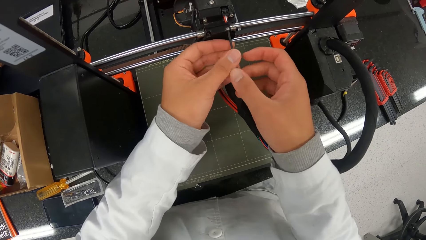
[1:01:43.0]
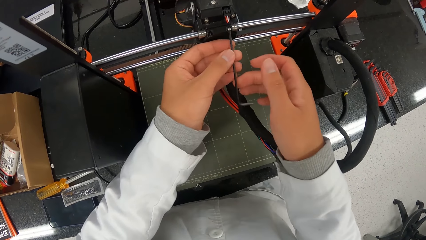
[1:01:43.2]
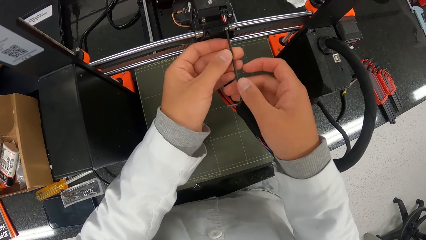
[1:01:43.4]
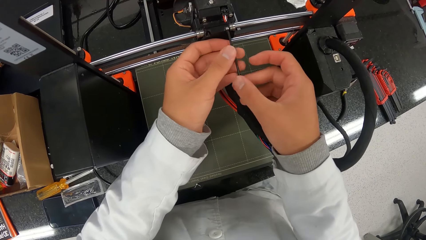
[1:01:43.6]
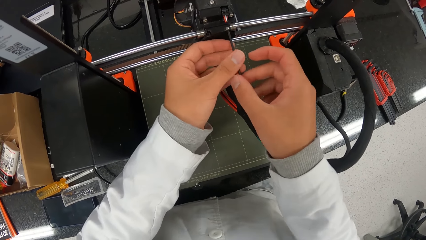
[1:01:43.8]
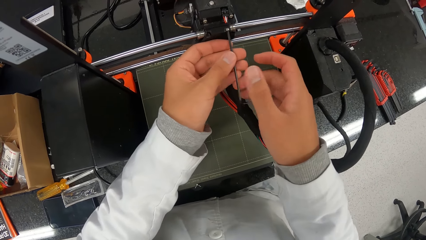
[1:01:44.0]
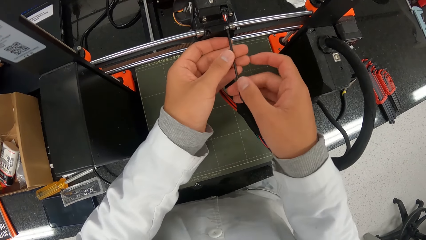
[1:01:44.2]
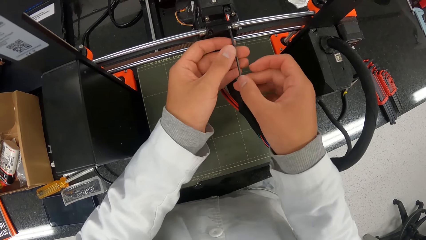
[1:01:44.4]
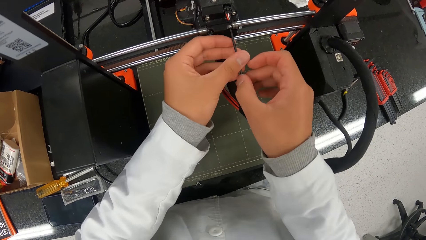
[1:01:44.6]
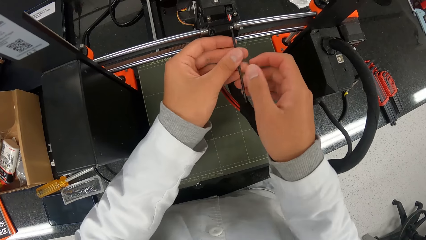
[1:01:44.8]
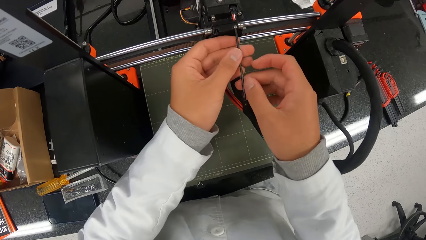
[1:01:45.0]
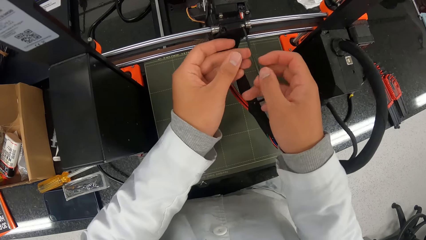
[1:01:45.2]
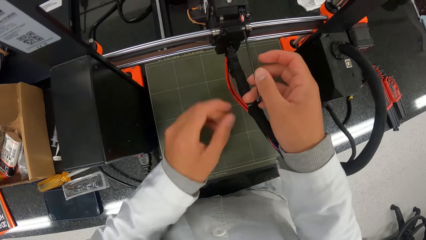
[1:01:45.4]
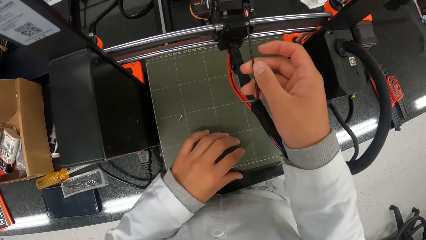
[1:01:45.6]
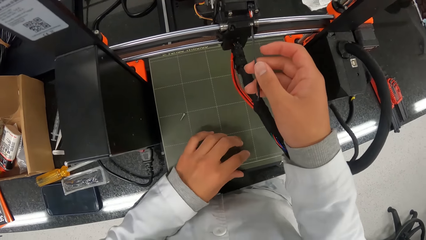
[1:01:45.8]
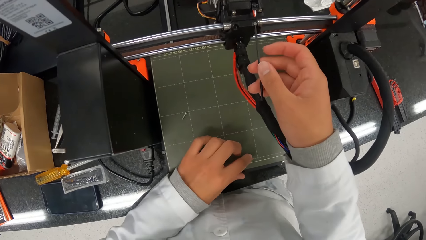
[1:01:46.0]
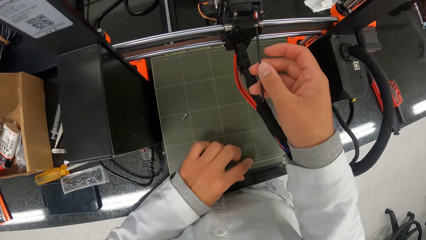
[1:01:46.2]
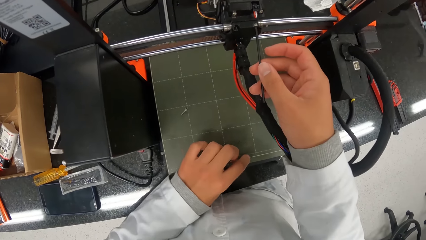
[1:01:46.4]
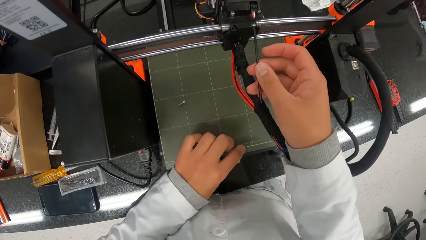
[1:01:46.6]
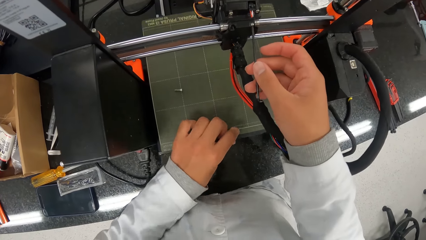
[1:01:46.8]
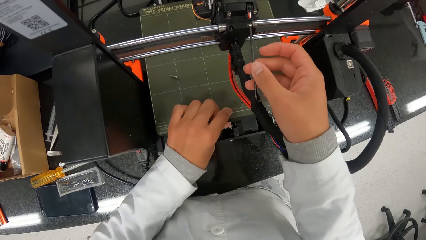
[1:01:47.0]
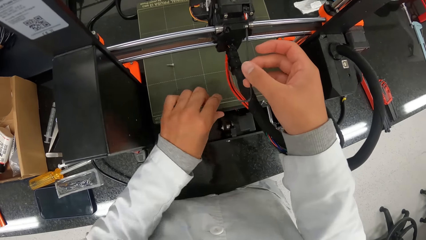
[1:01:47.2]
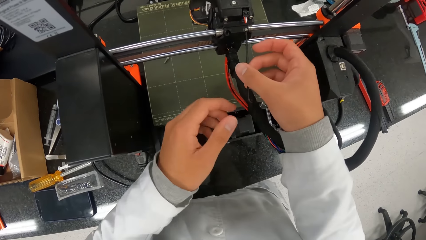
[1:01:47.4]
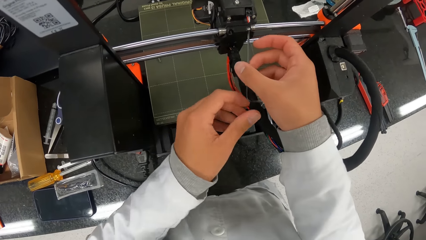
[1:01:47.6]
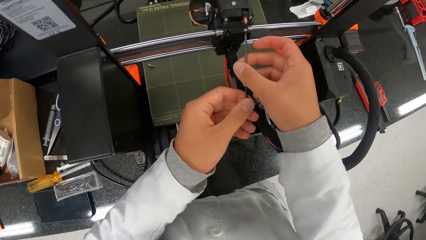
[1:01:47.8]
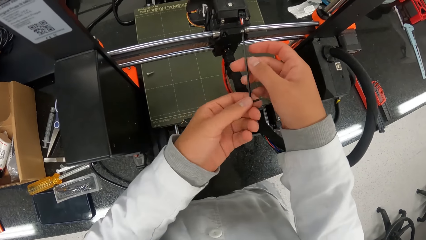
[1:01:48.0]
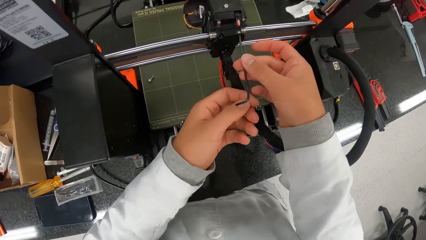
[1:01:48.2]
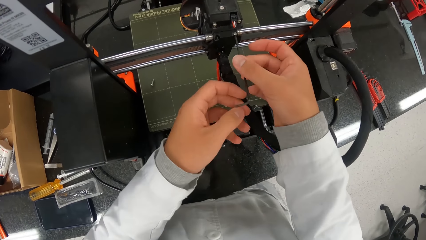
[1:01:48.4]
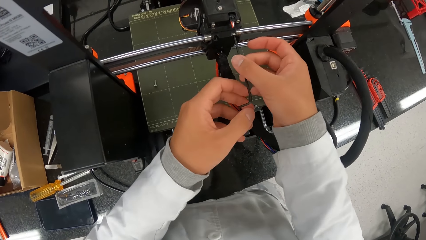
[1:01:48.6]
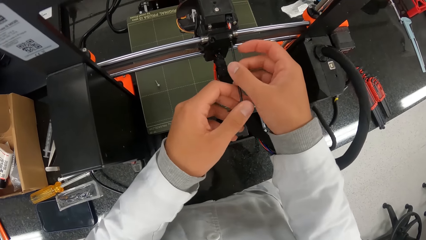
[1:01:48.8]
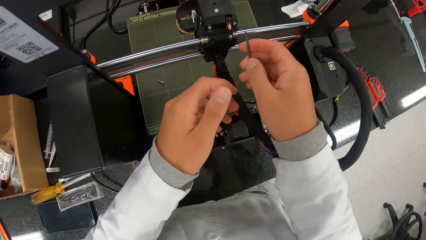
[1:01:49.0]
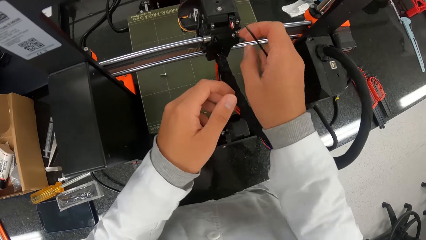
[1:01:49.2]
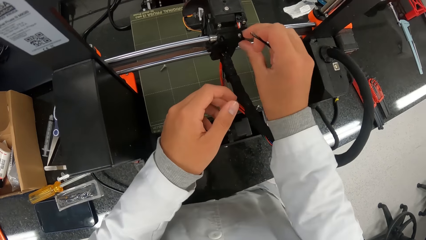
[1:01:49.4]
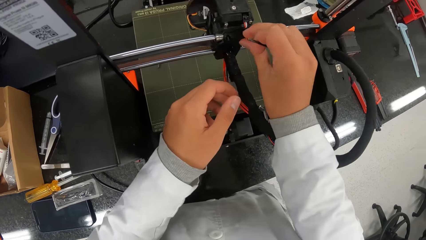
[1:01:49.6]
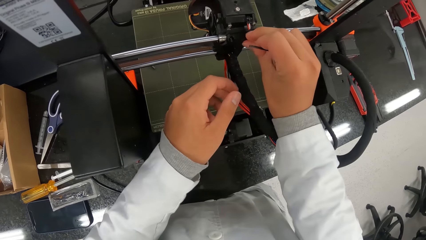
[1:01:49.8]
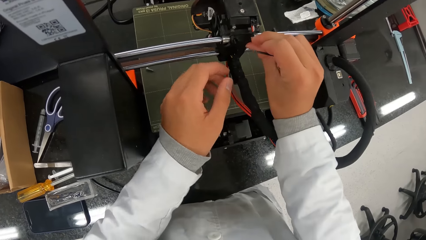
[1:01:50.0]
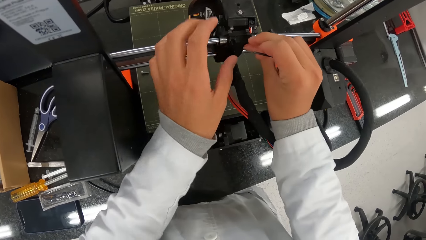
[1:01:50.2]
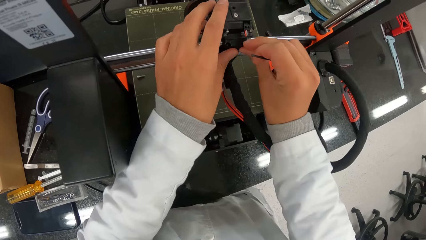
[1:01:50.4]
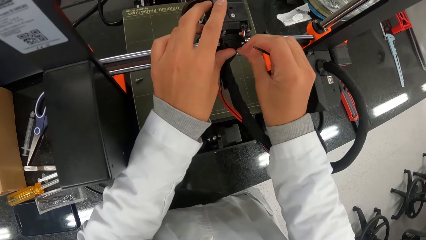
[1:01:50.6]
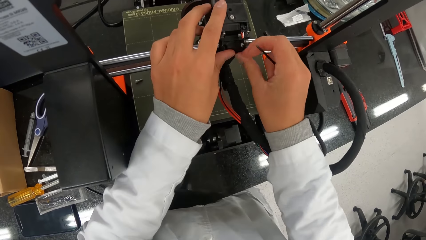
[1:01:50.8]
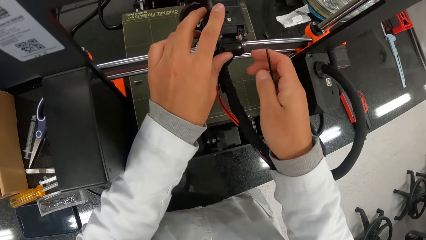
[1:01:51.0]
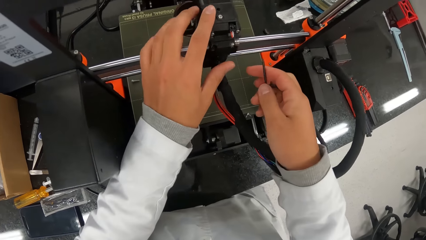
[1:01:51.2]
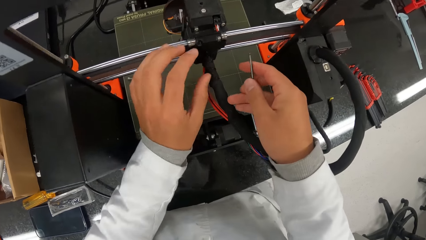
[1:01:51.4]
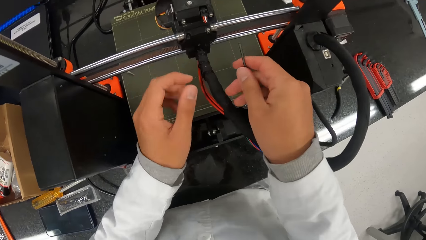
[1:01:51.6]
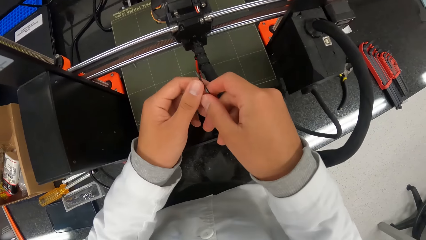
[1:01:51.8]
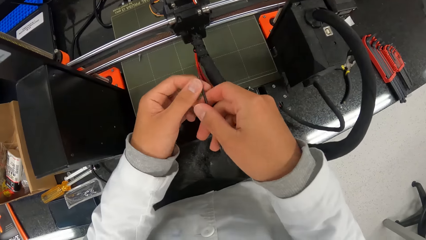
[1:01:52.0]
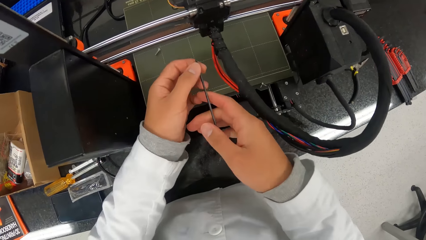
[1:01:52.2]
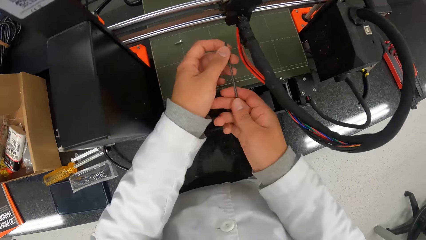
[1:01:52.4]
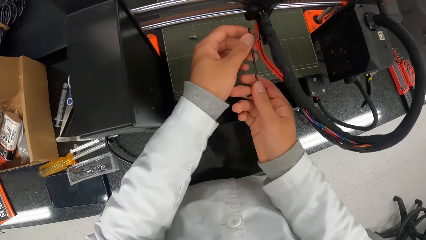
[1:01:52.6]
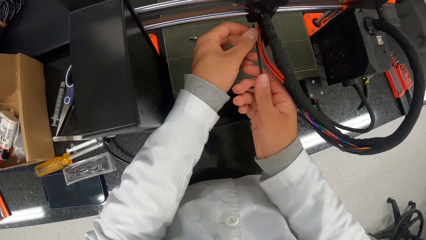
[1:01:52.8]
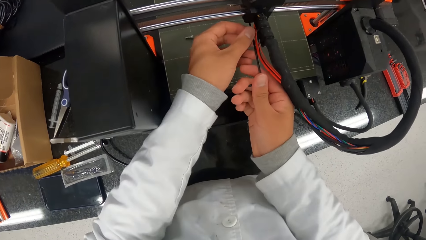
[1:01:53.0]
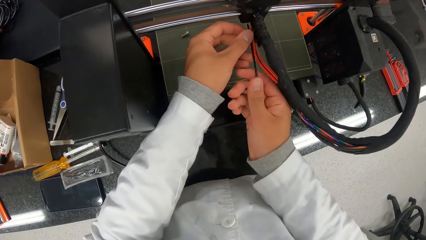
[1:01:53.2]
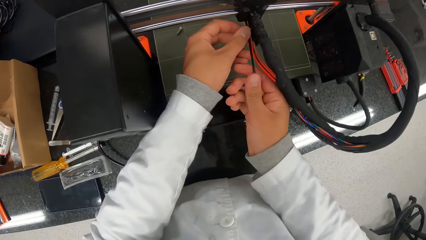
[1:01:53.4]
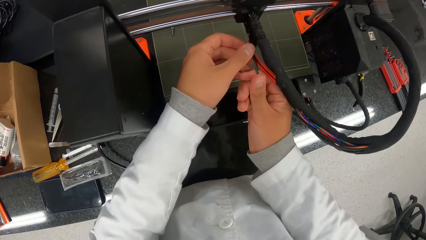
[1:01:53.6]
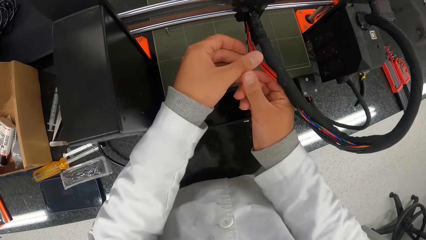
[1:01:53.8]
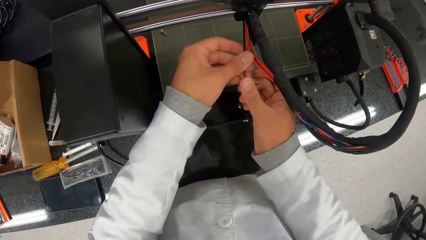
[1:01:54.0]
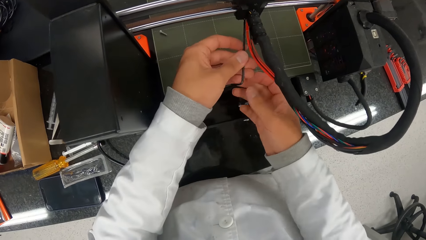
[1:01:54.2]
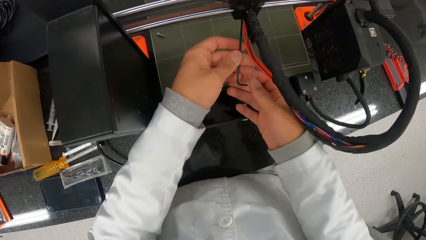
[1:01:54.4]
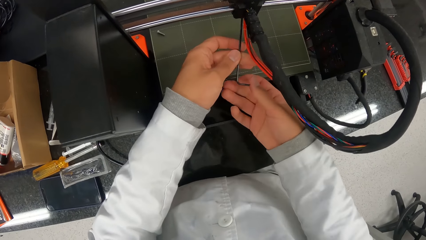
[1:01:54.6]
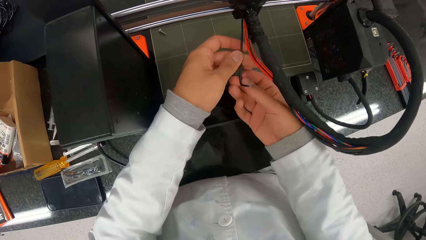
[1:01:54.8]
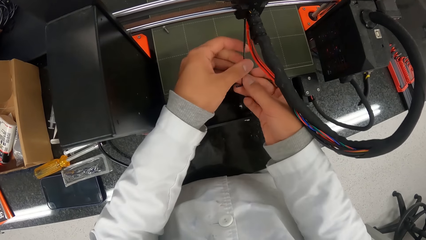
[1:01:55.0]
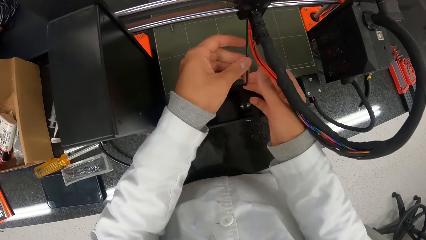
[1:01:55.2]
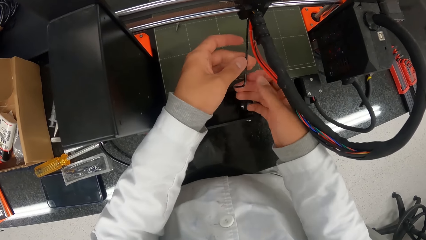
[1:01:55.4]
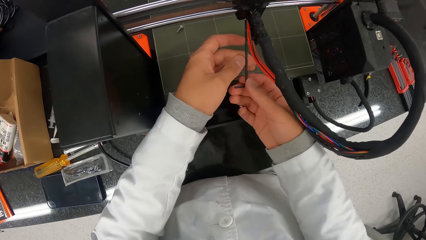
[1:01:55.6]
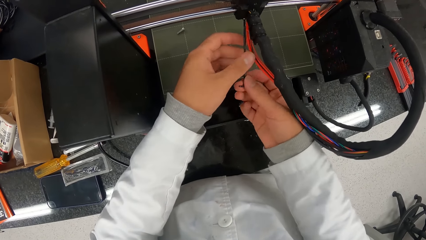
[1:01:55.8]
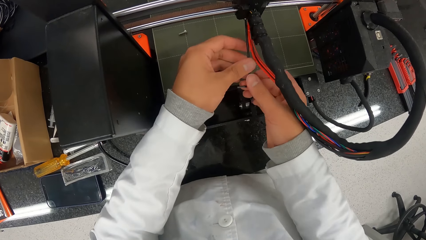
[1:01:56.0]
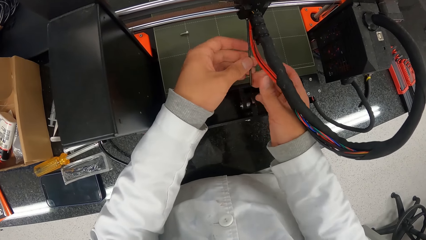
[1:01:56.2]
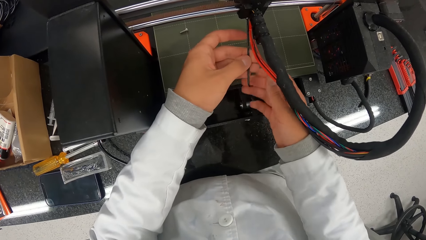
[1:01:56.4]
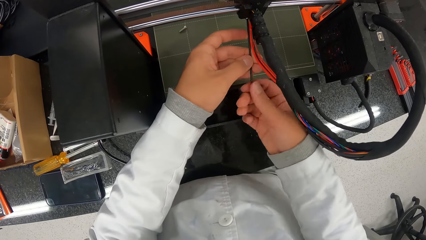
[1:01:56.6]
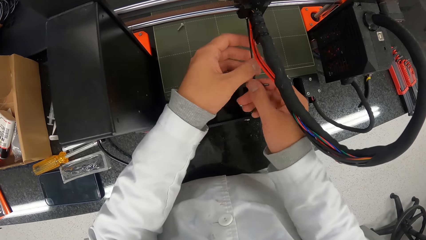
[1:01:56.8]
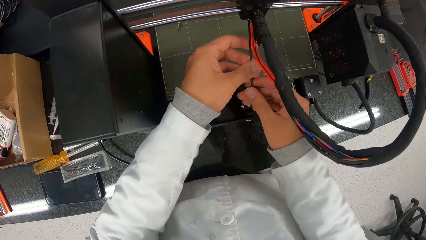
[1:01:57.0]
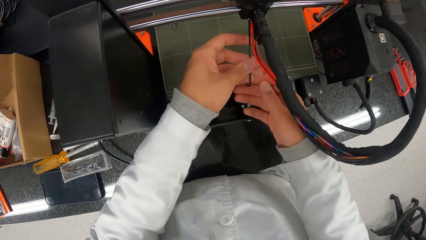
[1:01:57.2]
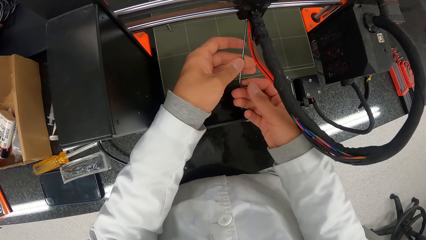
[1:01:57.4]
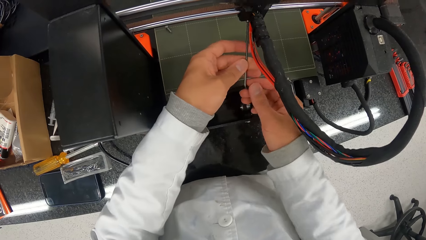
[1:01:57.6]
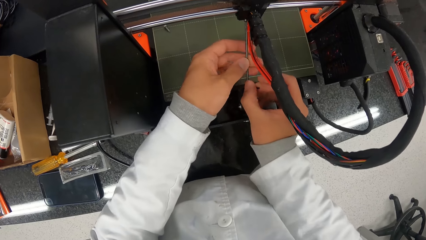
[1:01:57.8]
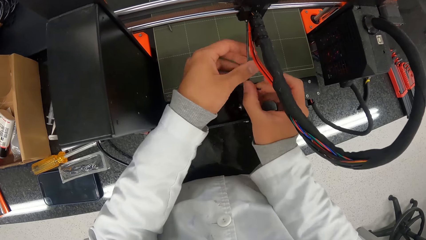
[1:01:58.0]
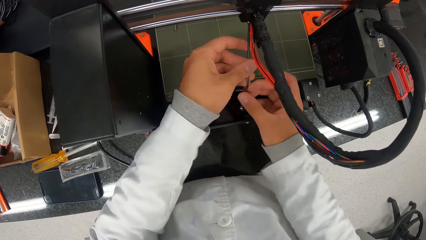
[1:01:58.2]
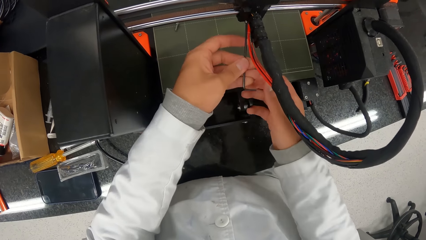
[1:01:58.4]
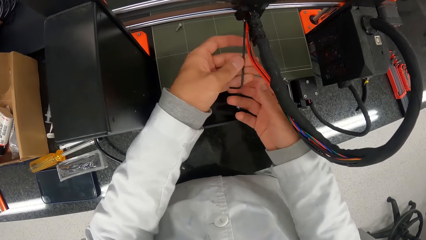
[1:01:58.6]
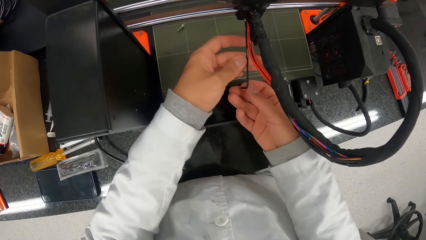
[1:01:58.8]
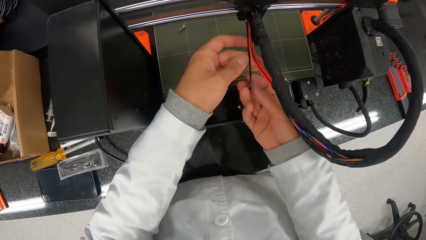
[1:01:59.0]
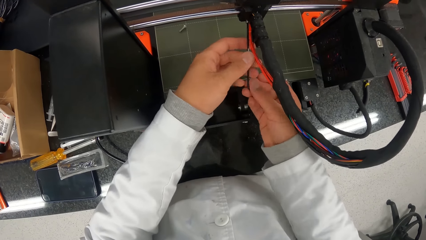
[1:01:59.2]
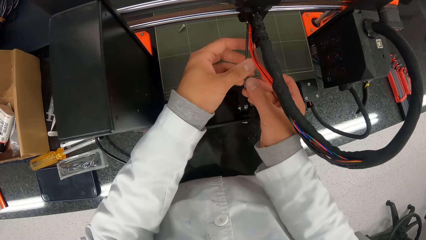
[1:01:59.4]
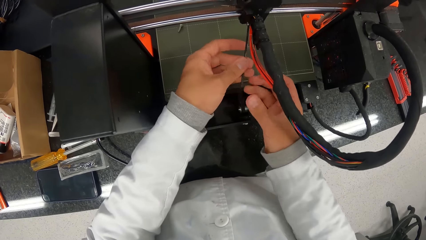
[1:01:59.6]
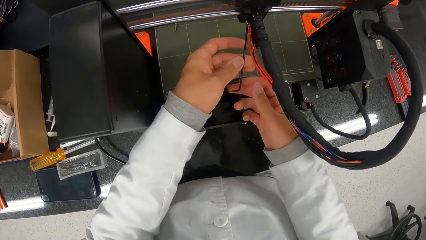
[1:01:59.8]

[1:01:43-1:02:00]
The camera wearer holds the board or print bed in the machine. He pushes the print bed with his left hand. He dislodges the screw on the hotend assembly with the allen key in his hands. He opens the screw in the machine. He holds the screw with the right hand. He pulls at the screw in the hotend assembly with his right hand. He touches the hotend assembly with his left hand. He holds the machine with the left hand. He releases the hands from the machine. He holds the allen key with his hands. He holds the screw with both hands. He inserts the screwdriver in the machine. He dislodges the screw on the hotend assembly with the allen key in his hands. He opens the screw in the machine.
